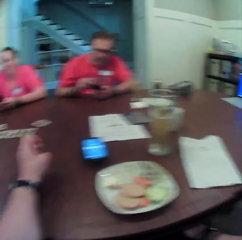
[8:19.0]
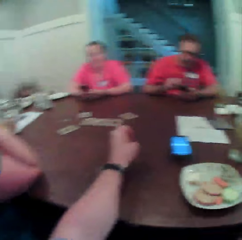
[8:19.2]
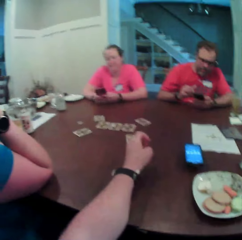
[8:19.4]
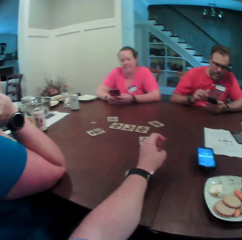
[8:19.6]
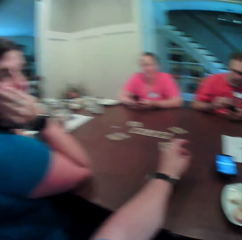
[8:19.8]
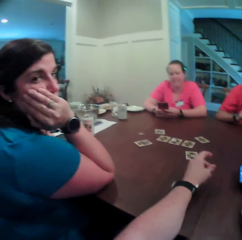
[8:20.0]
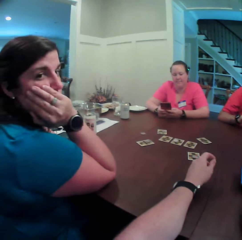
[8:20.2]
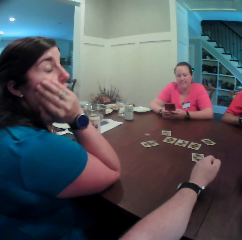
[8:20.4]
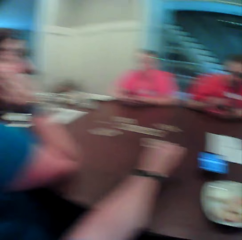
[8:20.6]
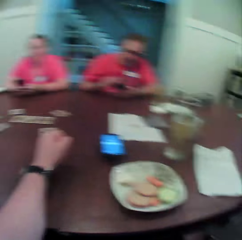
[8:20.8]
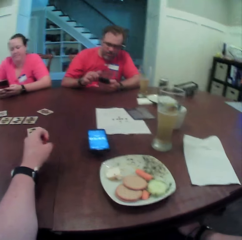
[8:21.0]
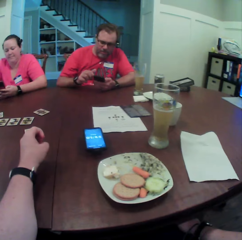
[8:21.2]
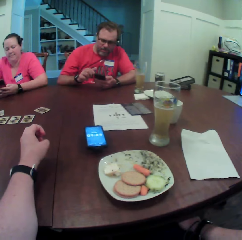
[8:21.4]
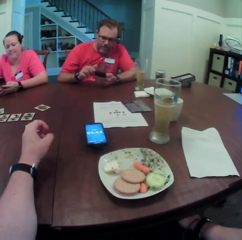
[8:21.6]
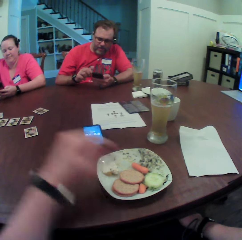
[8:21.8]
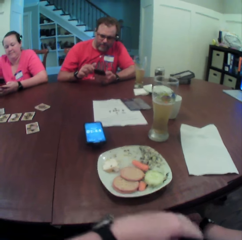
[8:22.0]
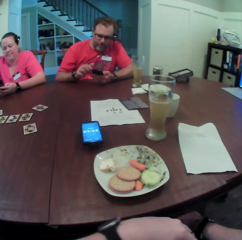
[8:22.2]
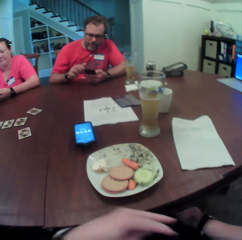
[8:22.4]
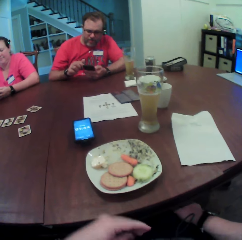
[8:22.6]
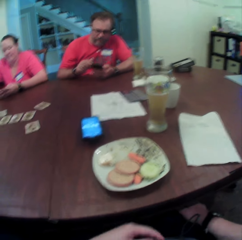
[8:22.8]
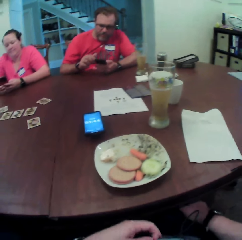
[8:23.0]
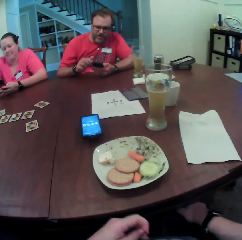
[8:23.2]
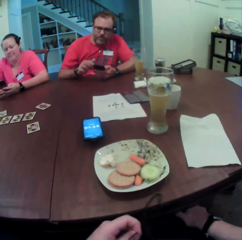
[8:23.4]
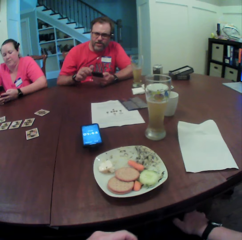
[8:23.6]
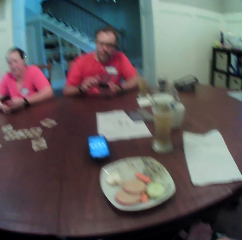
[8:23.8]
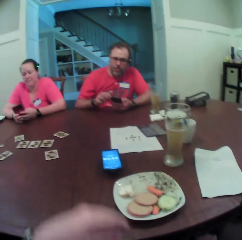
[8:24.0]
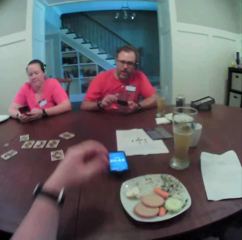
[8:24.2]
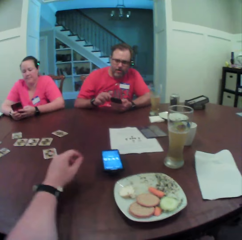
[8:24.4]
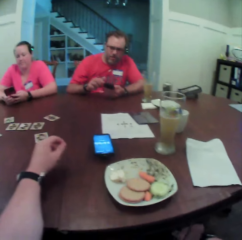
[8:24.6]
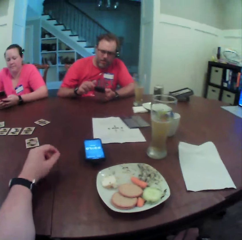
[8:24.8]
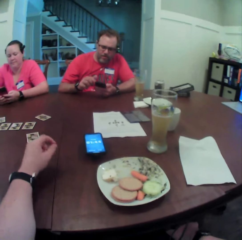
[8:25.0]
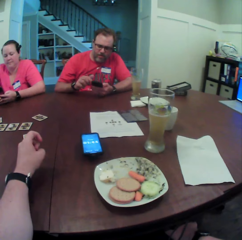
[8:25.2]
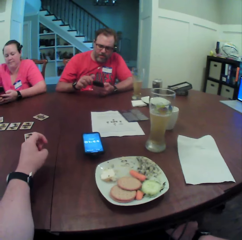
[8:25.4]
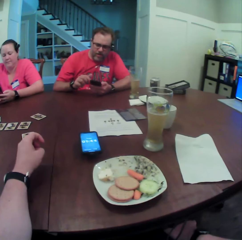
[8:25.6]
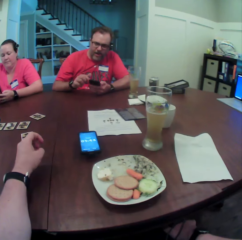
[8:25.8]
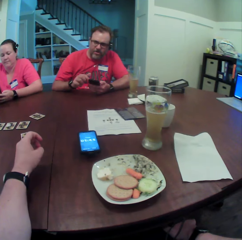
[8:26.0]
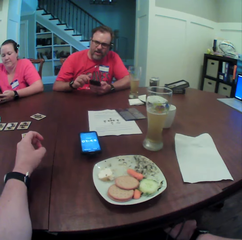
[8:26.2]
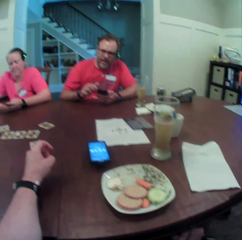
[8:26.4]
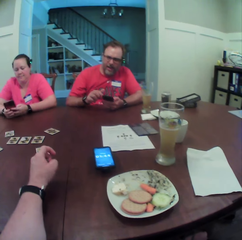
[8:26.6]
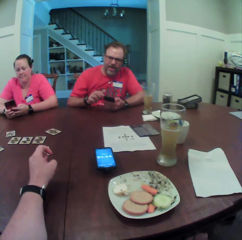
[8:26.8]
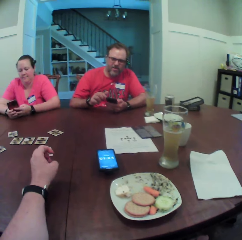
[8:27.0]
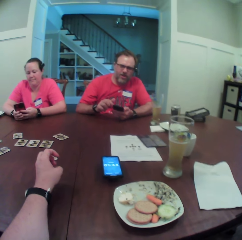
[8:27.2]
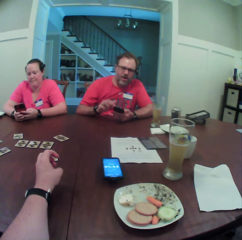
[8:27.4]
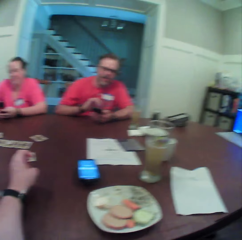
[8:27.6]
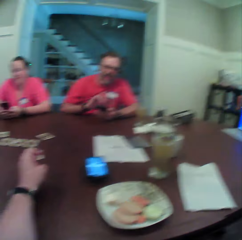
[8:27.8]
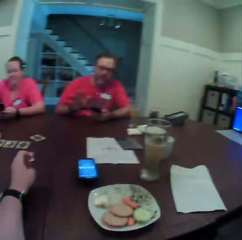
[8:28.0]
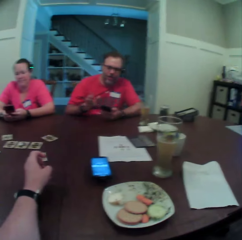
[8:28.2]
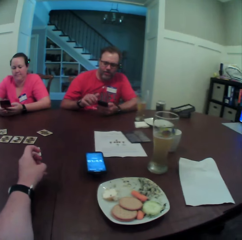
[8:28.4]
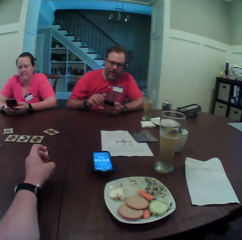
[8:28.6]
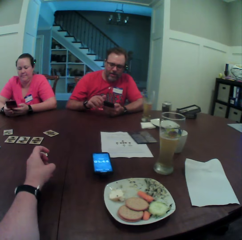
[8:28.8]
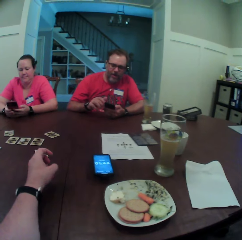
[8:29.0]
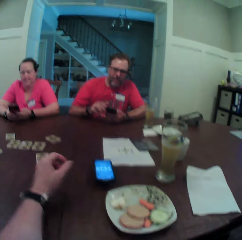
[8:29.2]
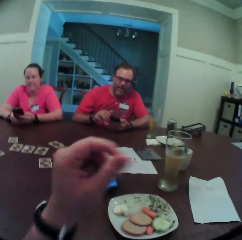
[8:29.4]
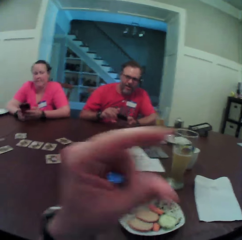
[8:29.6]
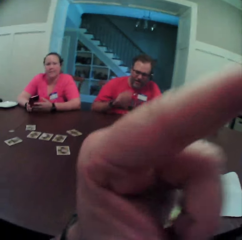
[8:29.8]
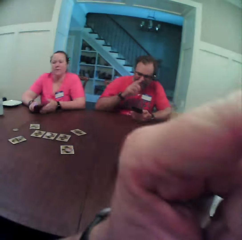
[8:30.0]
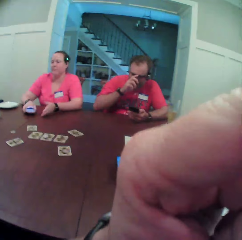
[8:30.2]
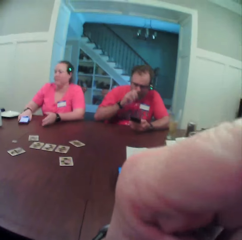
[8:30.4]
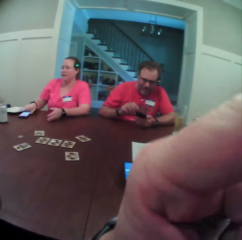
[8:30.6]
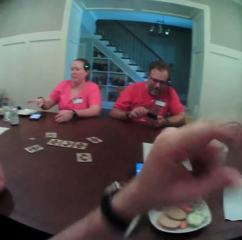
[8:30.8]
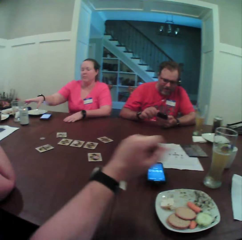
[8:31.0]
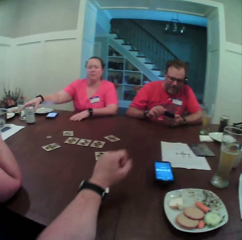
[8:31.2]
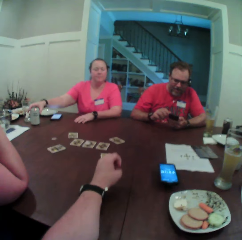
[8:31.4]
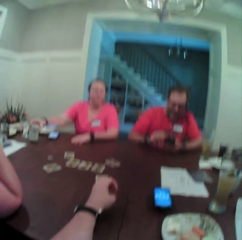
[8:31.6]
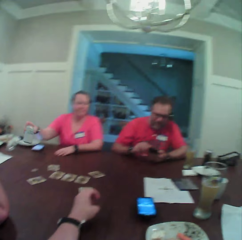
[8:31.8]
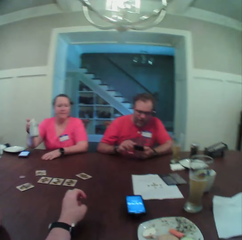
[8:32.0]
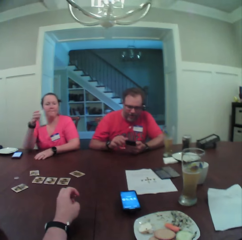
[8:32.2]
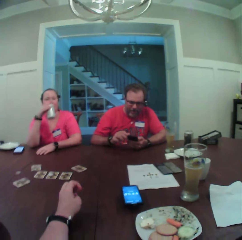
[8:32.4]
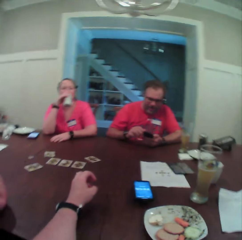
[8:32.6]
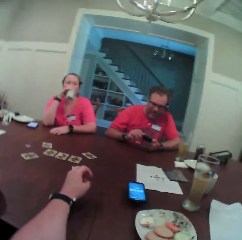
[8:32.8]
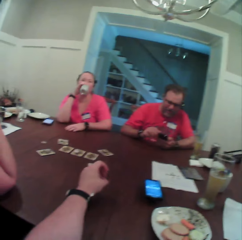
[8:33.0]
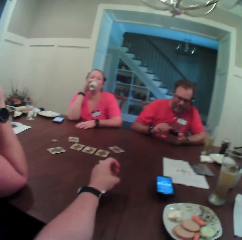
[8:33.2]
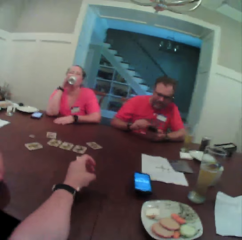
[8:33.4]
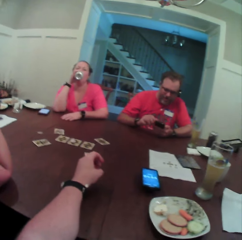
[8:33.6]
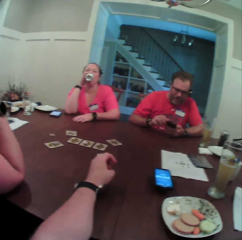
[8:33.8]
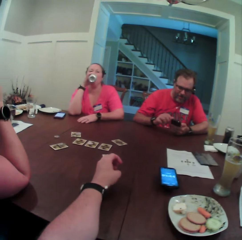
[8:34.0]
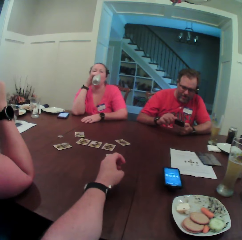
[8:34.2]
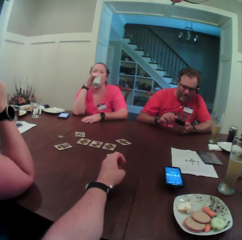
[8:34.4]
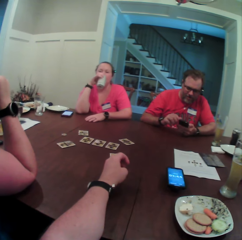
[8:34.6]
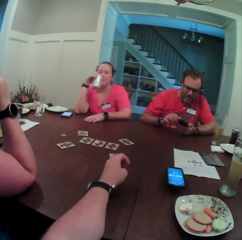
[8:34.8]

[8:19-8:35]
A woman holds her face with her right hand. The camera wearer removes his left hand from the table. He adjusts a wire on his body with his left hand. He drops his left hand on the table. He touches his face with his left hand. Another woman drops the phone on the table with her right hand. A man touches his nose. The other woman picks up the can of beer from the table with her right hand and drinks beer from the can of beer in her right hand.

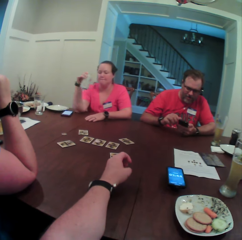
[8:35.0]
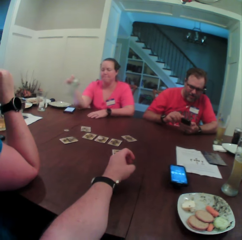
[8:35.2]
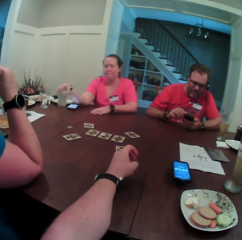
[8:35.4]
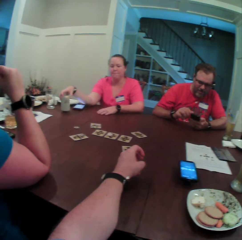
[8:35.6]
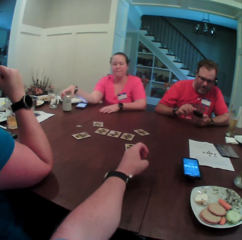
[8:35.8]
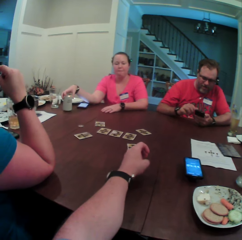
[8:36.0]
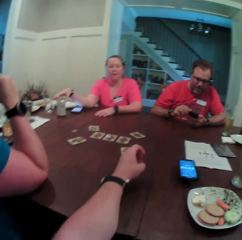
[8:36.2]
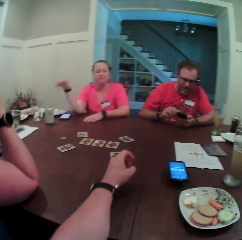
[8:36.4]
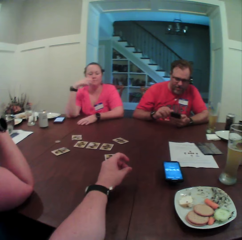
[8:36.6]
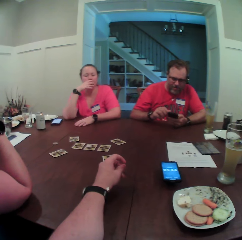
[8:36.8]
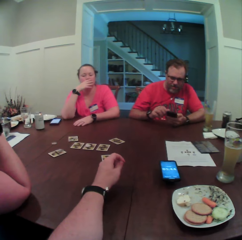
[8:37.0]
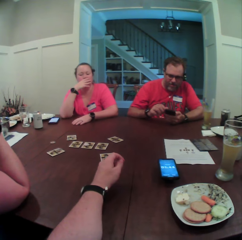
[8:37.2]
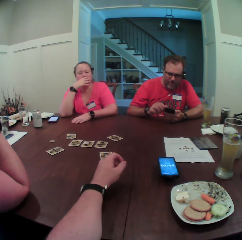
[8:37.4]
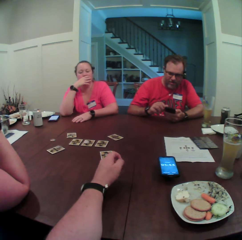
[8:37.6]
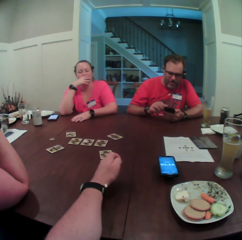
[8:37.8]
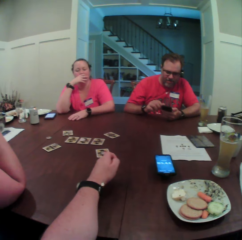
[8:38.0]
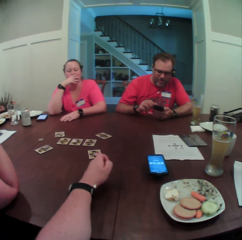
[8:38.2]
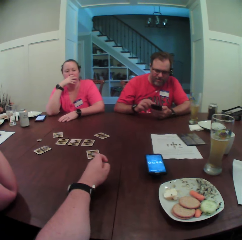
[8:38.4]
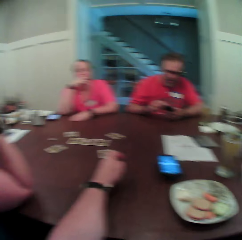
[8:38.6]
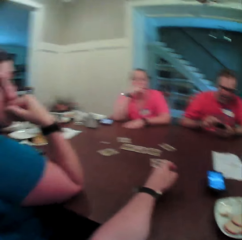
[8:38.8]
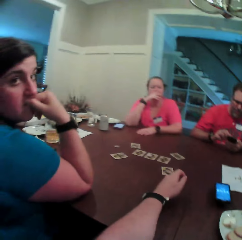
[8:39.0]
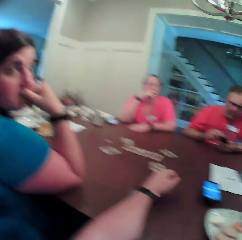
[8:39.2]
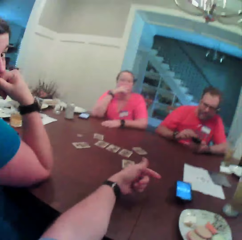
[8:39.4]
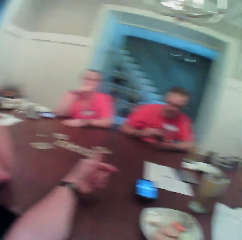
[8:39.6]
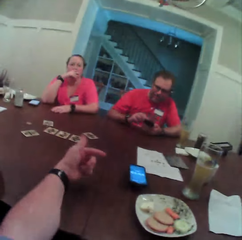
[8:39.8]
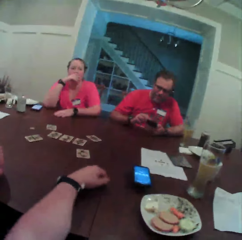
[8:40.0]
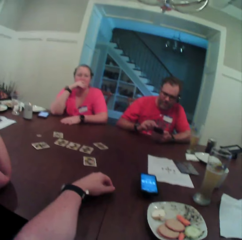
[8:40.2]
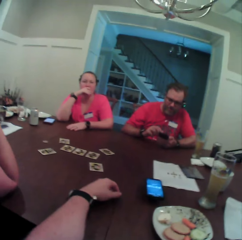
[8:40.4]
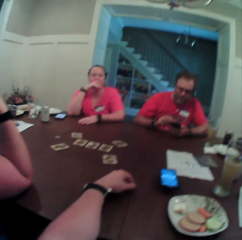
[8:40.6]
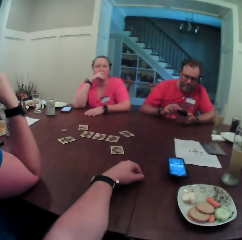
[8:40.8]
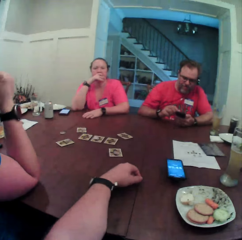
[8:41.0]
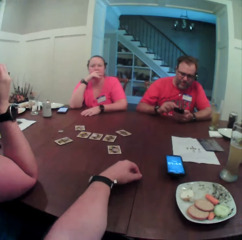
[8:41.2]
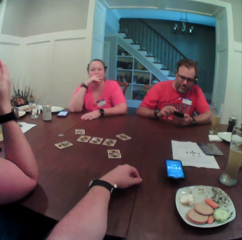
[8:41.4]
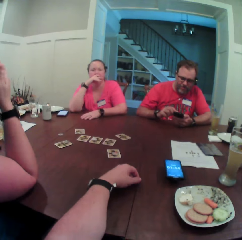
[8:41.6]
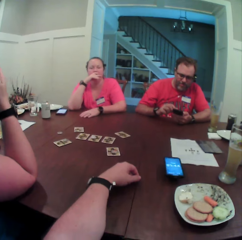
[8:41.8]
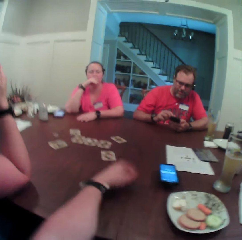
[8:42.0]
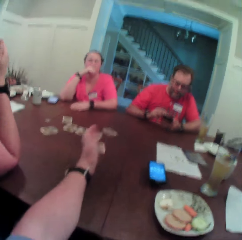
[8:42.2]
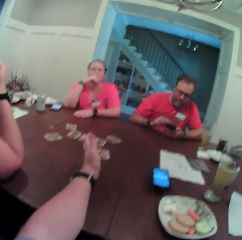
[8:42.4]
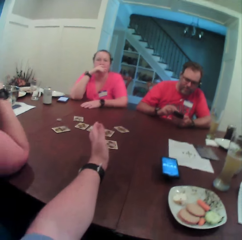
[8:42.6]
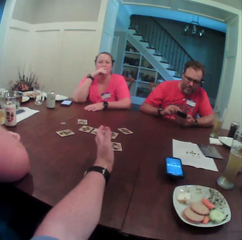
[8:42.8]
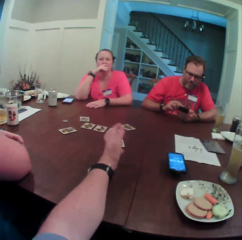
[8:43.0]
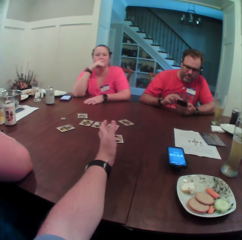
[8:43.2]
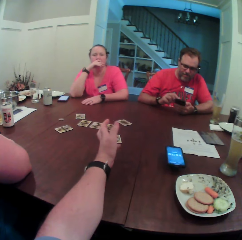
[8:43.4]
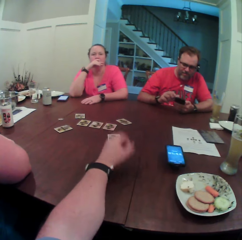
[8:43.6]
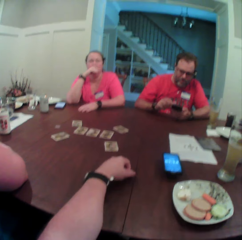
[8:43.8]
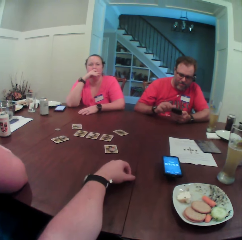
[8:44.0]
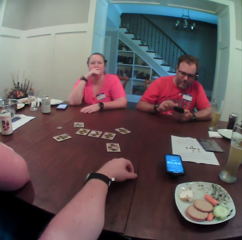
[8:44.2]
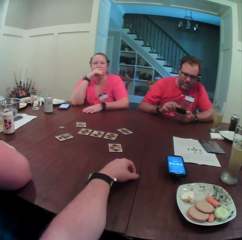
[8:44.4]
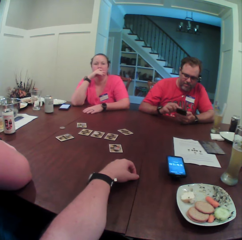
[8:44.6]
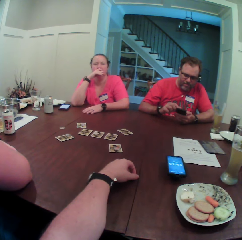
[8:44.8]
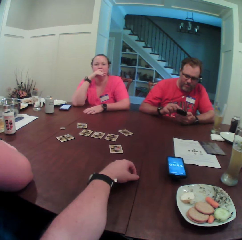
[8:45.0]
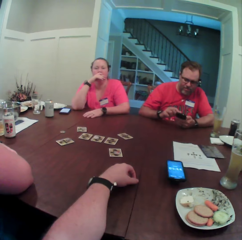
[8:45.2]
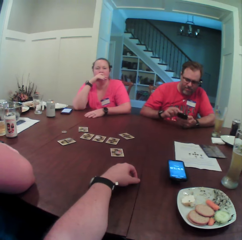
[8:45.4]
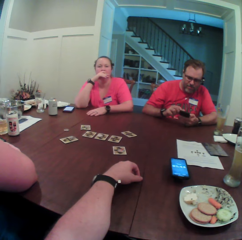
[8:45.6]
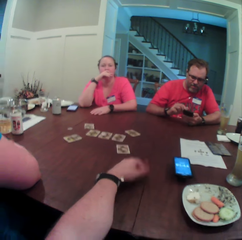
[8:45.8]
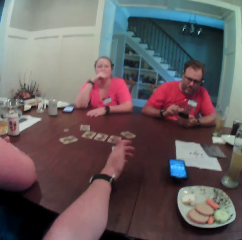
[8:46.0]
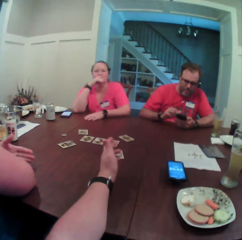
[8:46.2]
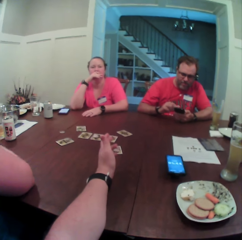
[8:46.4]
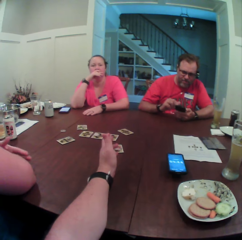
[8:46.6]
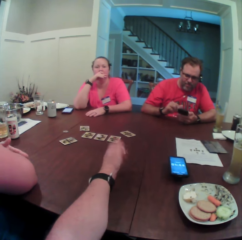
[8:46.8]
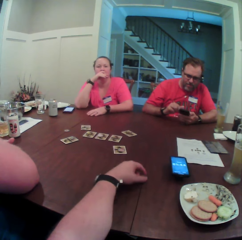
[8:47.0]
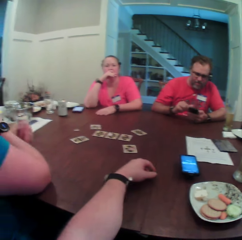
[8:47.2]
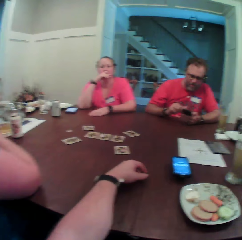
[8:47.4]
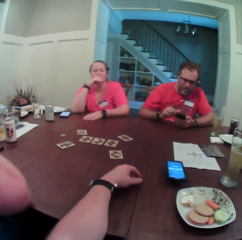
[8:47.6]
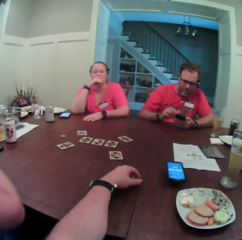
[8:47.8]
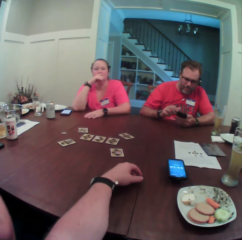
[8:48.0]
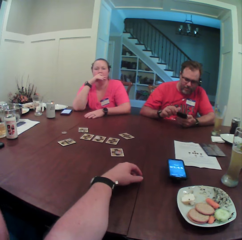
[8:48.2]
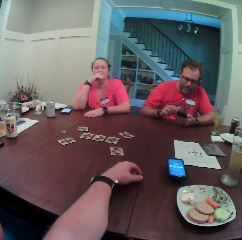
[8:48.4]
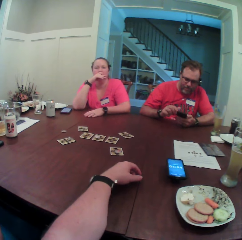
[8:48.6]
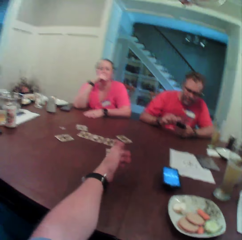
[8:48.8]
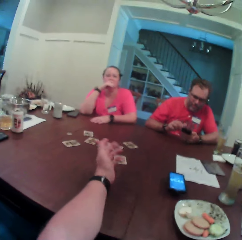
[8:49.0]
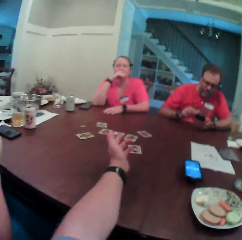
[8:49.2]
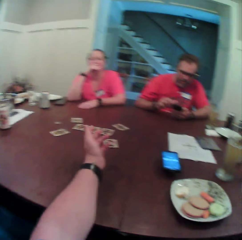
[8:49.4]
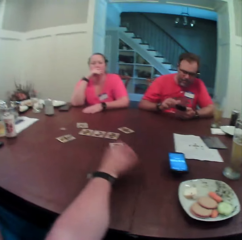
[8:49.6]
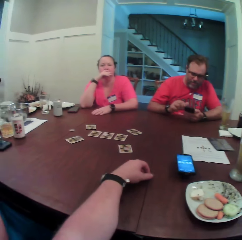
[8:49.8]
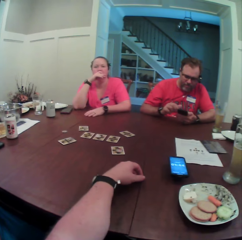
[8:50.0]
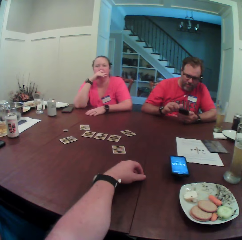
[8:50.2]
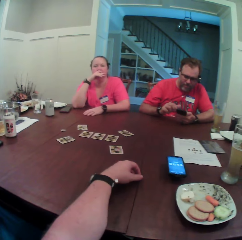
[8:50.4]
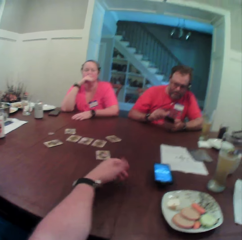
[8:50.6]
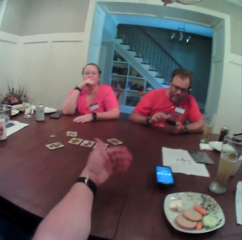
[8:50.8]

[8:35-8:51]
A woman drops the can of beer on the table with her right hand. She touches her face with her right hand. The camera wearer gestures with his hands. Another woman taps her right arm with her left hand and removes her right hand from the table.
